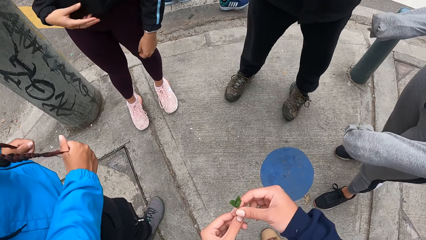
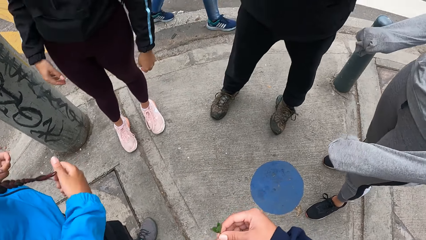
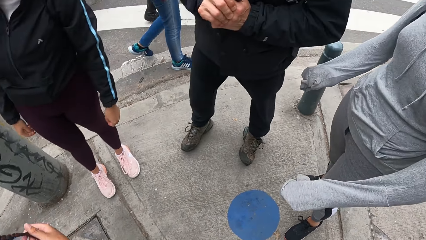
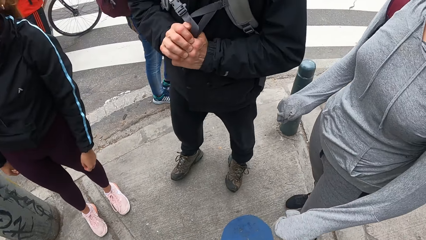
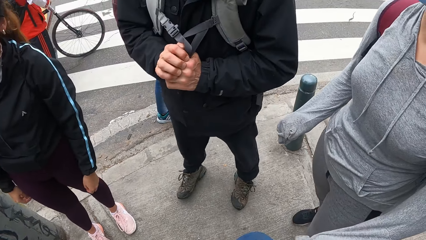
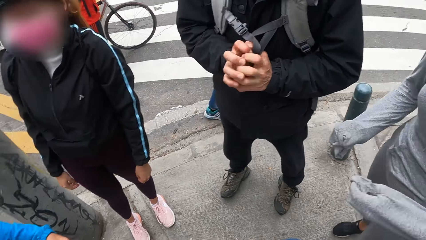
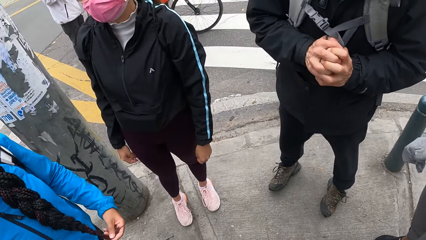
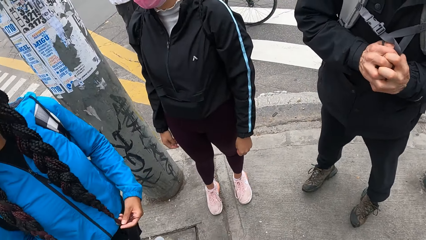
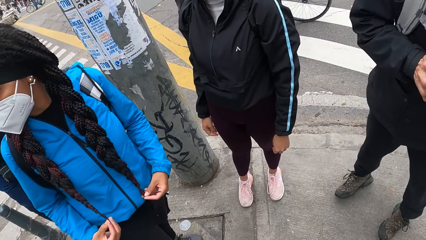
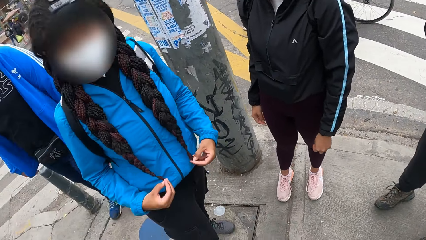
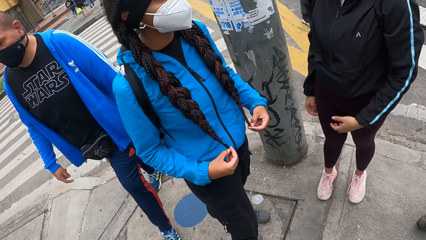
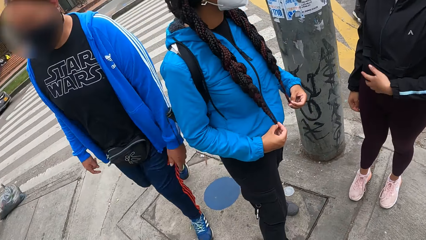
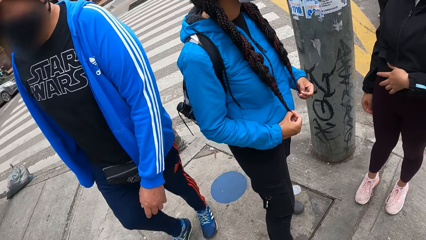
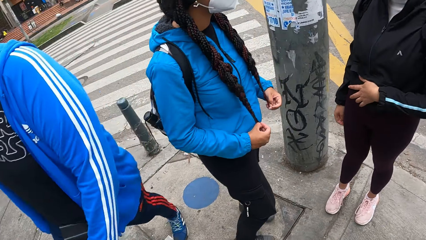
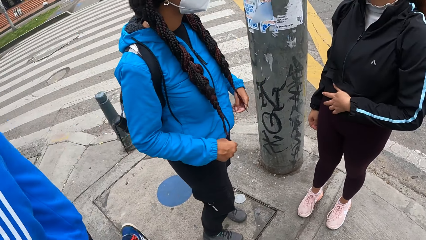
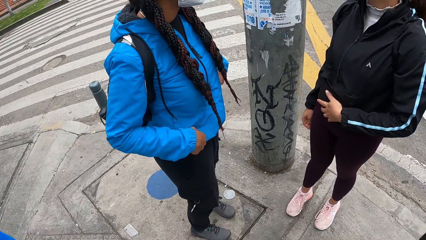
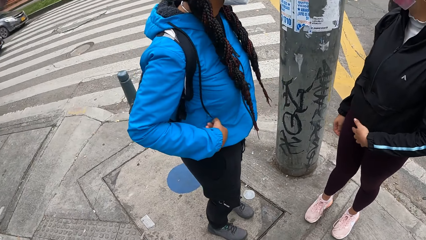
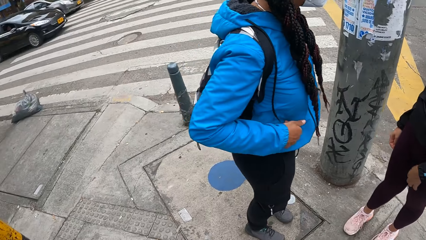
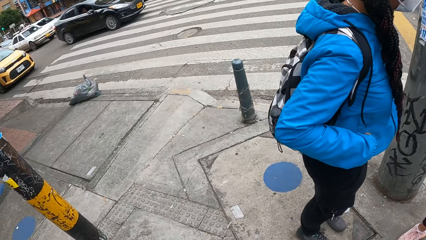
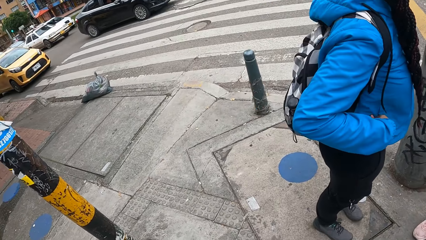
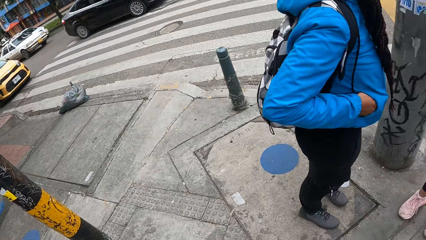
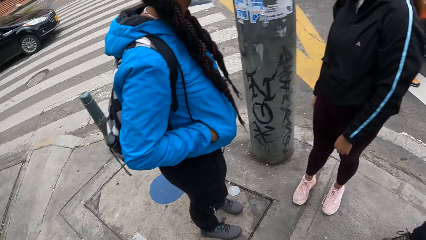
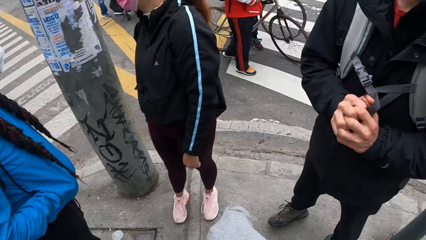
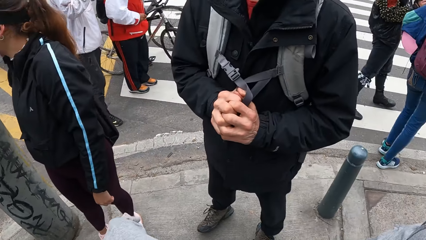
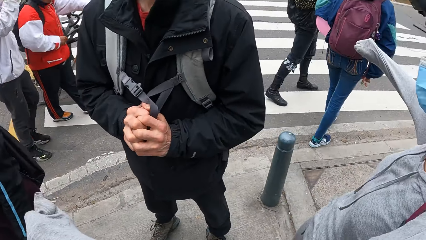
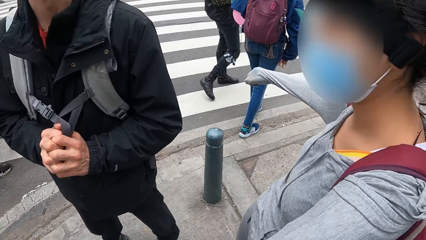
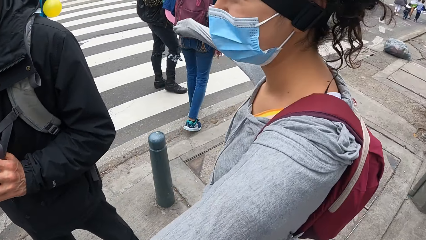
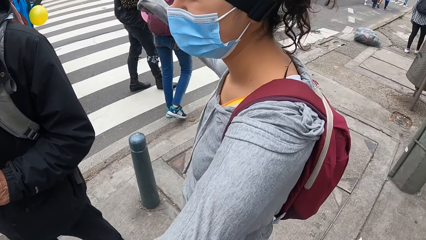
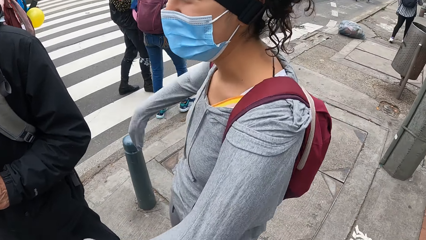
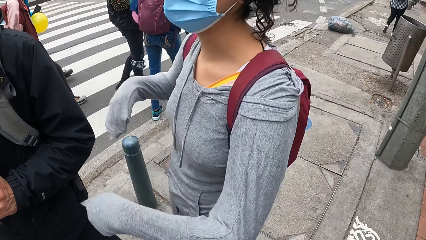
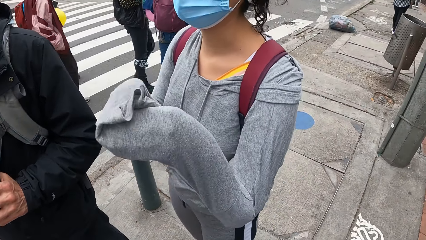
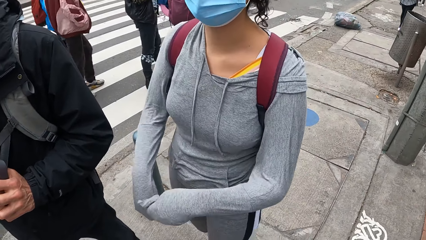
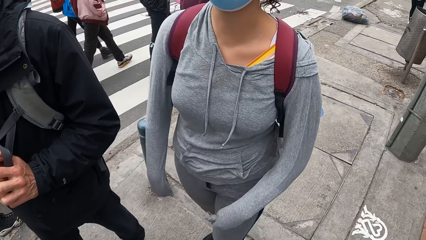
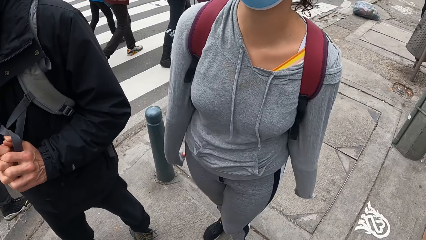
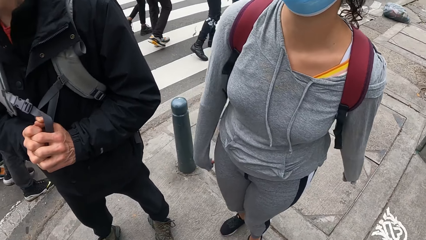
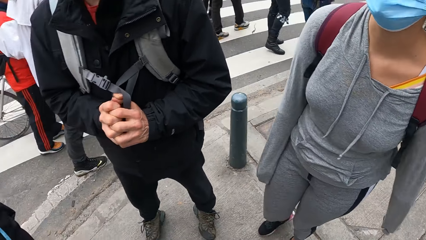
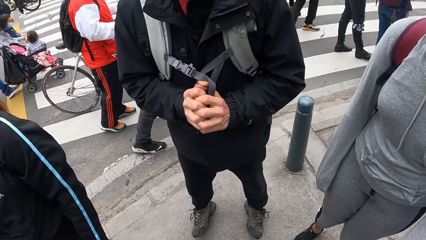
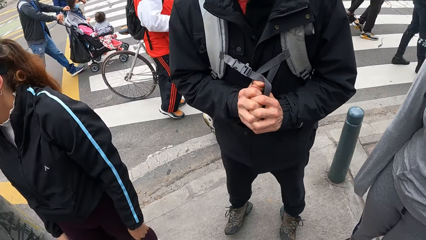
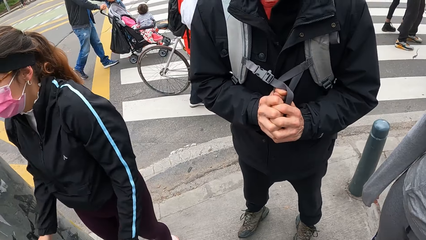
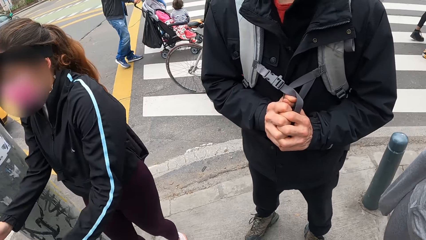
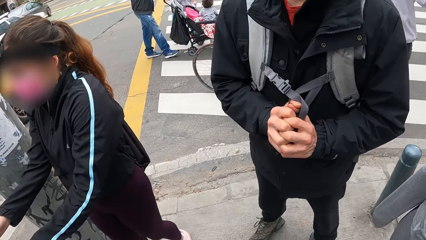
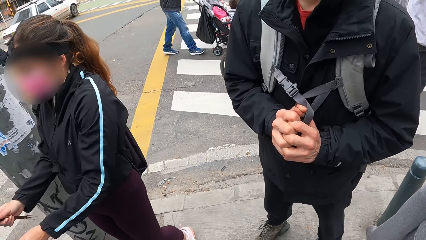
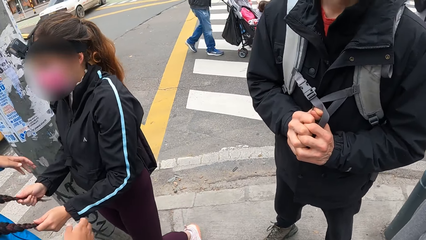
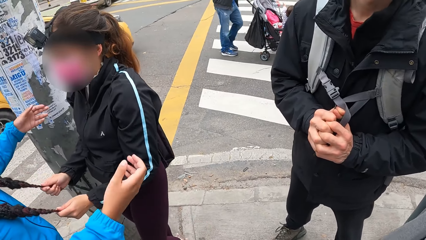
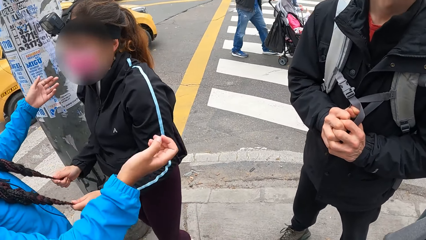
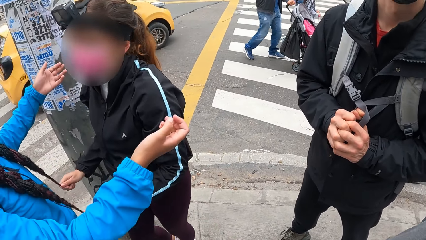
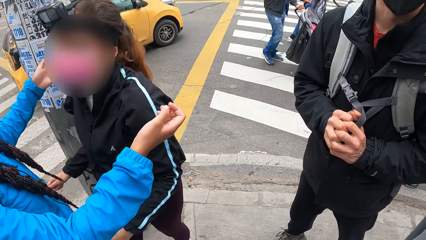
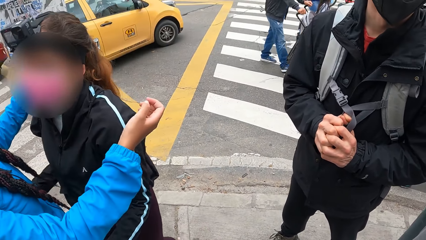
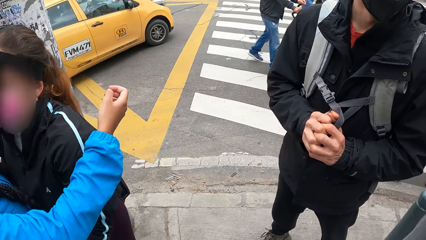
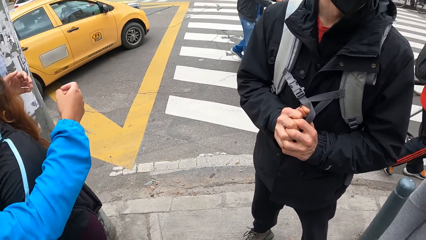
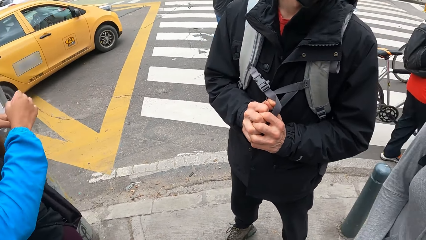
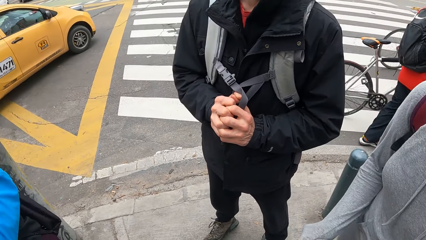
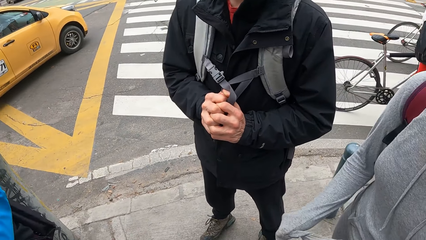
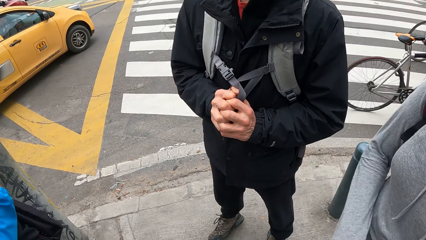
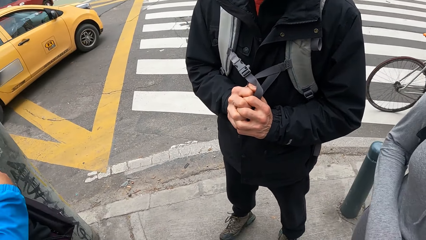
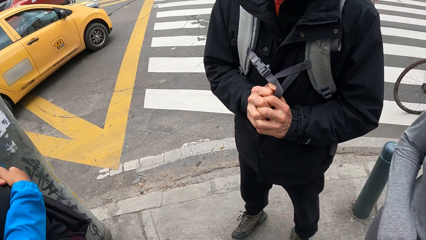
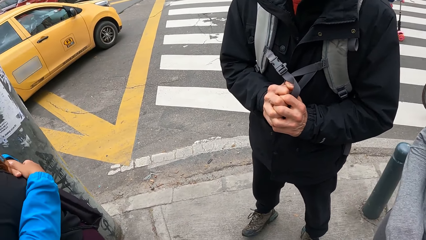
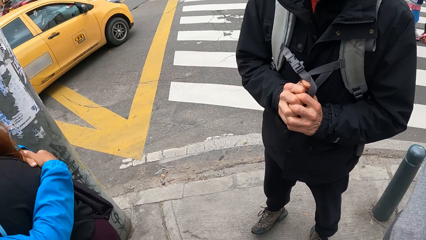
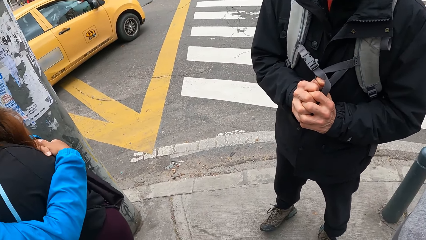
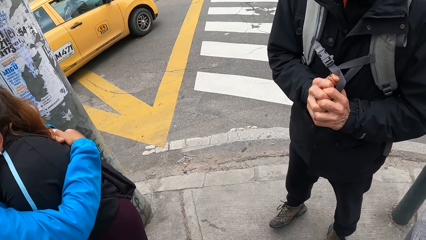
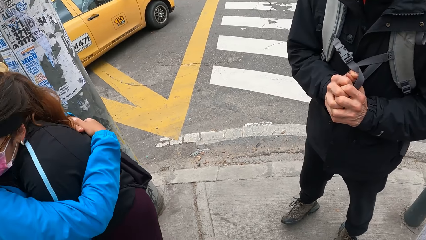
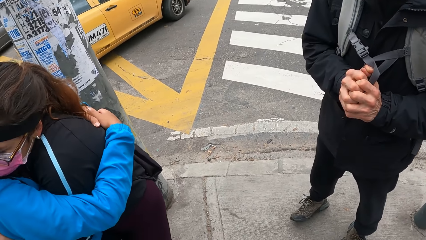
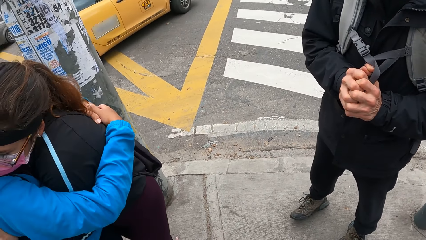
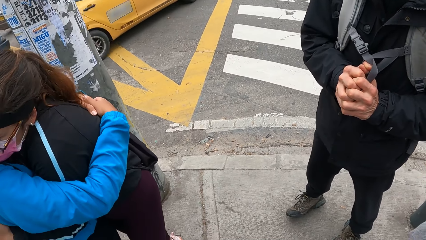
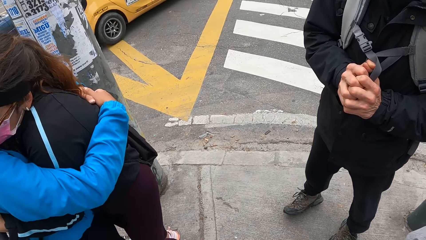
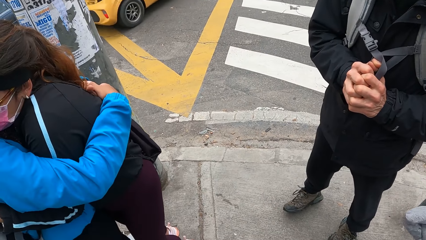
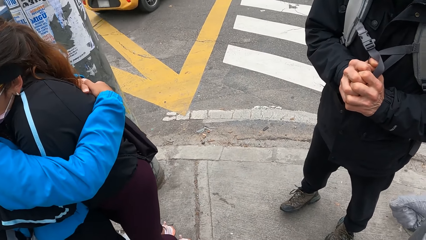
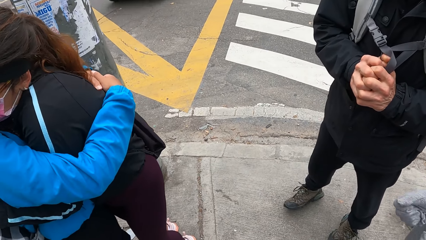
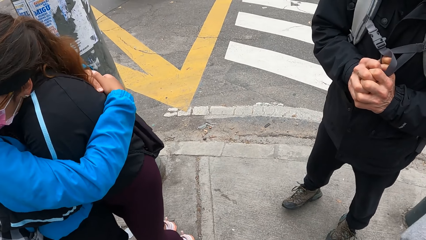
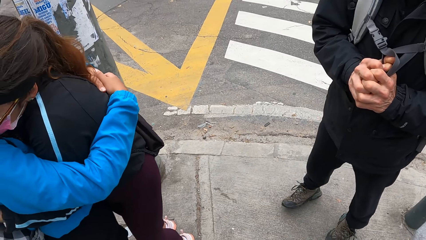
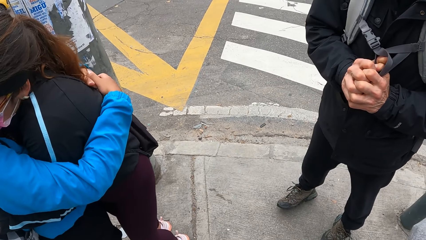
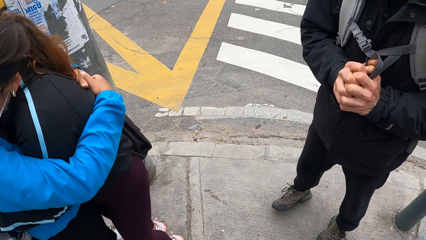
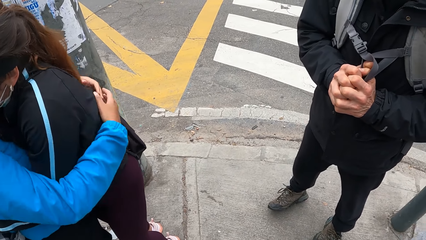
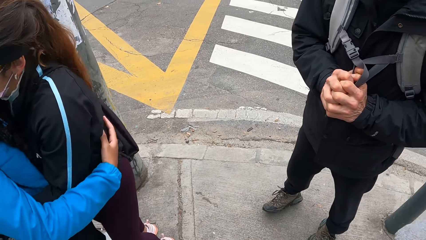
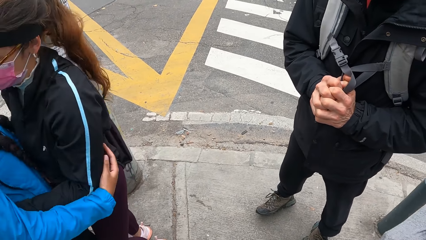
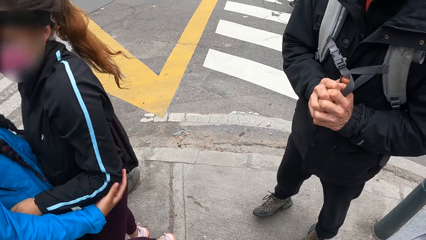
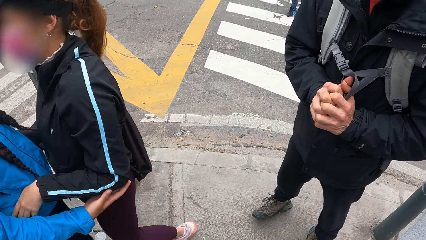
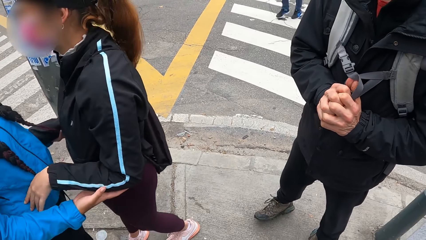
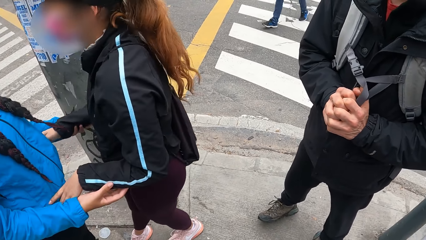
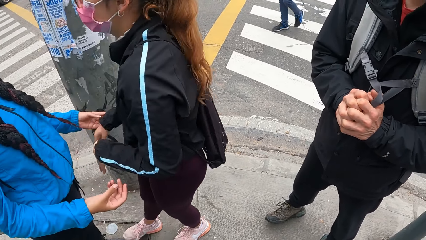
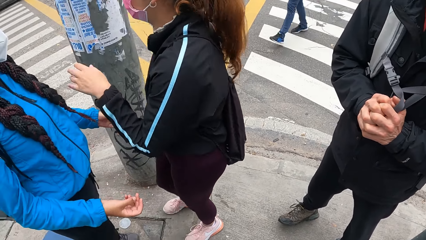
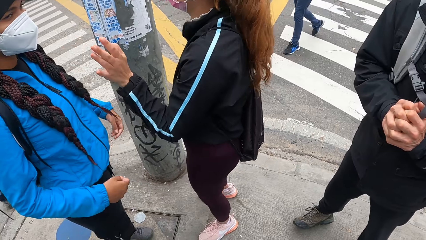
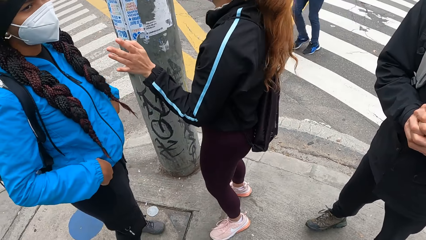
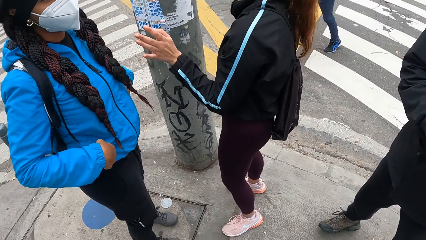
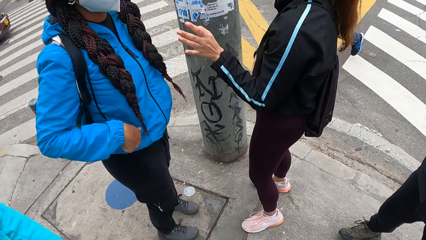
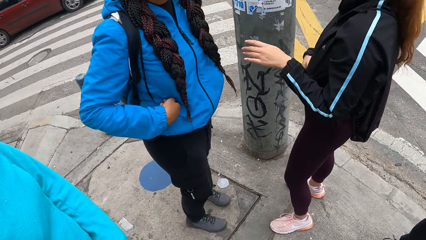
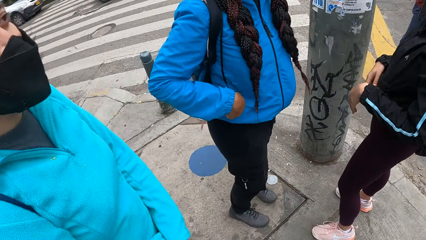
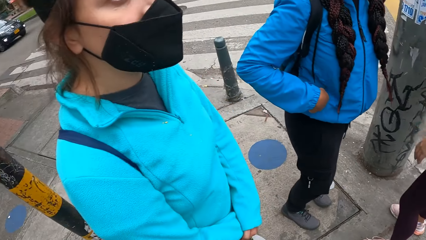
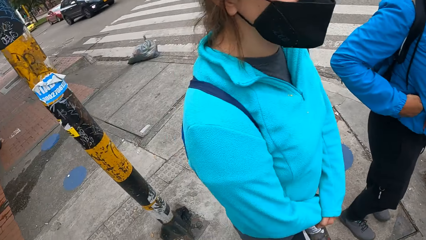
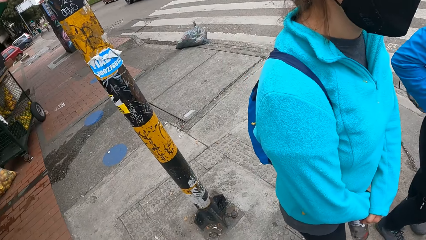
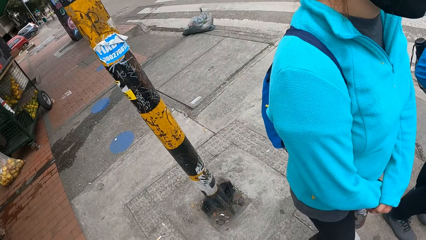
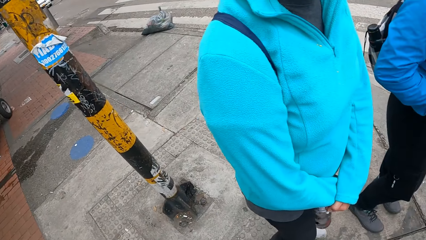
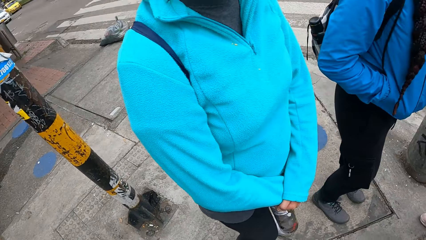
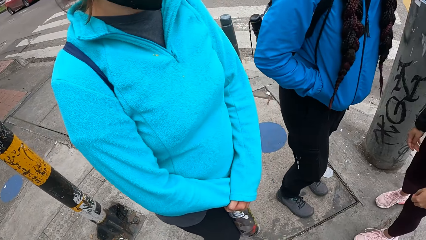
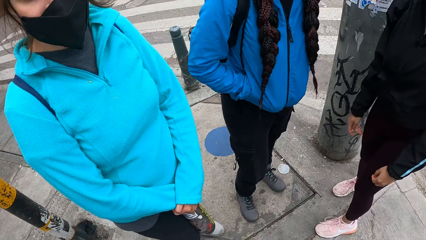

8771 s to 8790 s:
The camera wearer checks a flower in her hands. She holds a plant in her hands. She looks around. A woman holds the hair of another woman with her hands. The first woman hugs the other woman.
